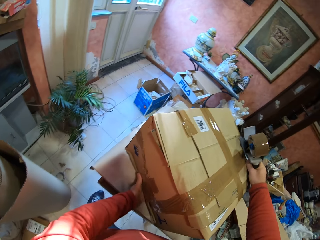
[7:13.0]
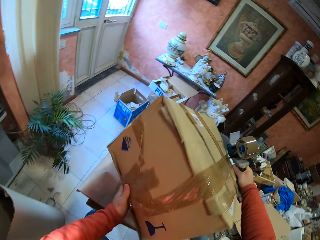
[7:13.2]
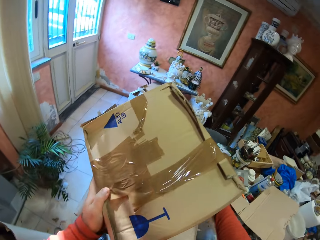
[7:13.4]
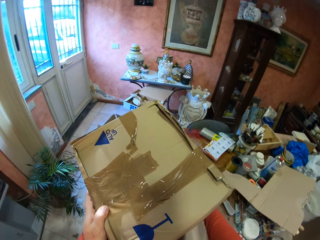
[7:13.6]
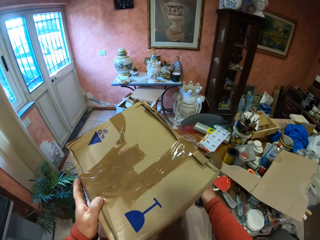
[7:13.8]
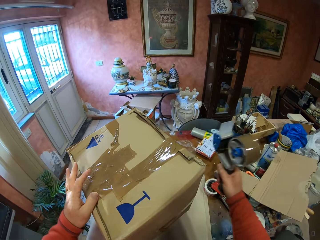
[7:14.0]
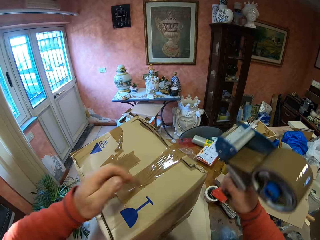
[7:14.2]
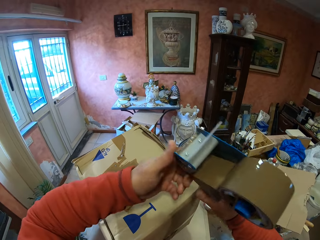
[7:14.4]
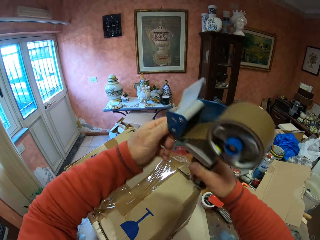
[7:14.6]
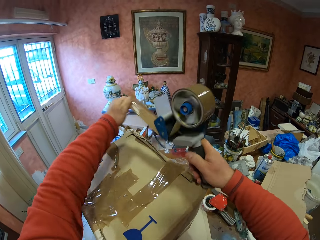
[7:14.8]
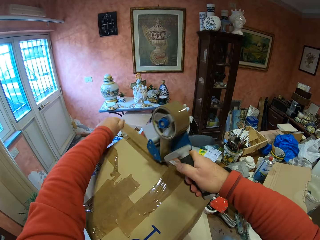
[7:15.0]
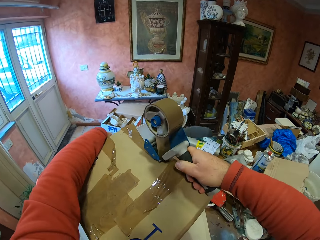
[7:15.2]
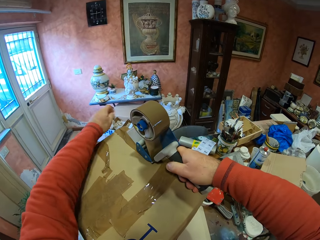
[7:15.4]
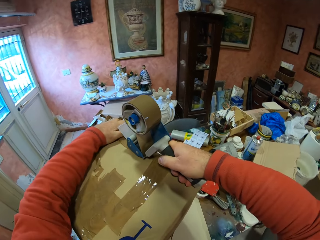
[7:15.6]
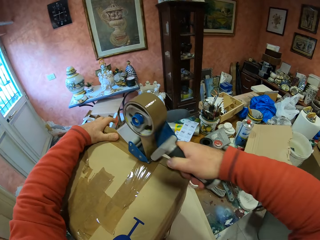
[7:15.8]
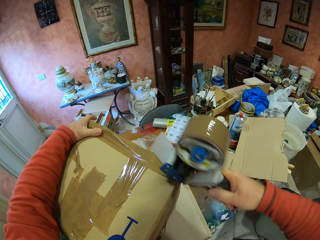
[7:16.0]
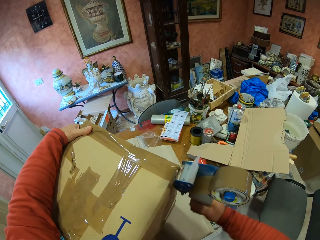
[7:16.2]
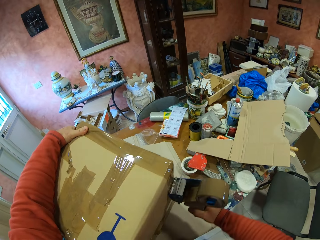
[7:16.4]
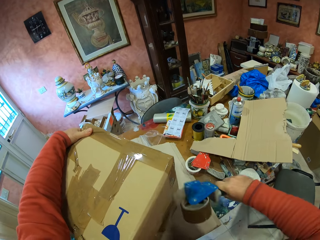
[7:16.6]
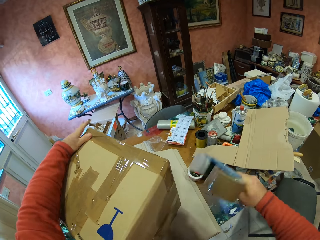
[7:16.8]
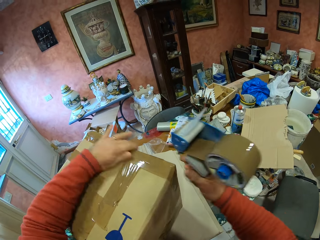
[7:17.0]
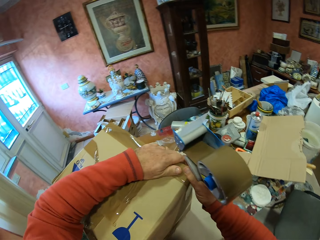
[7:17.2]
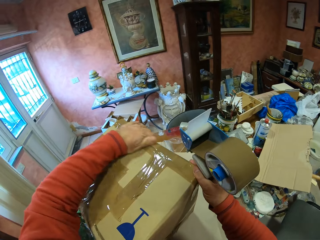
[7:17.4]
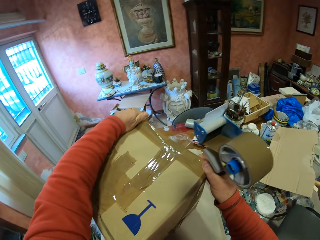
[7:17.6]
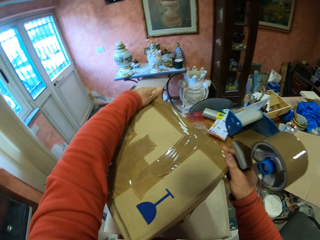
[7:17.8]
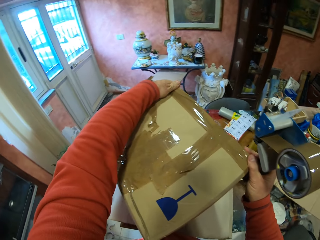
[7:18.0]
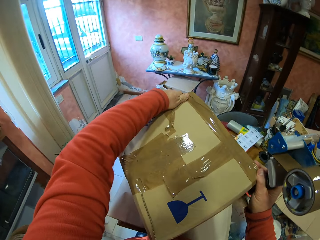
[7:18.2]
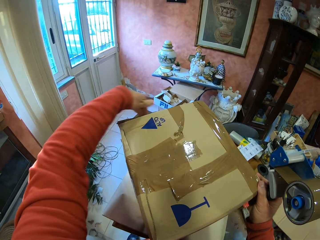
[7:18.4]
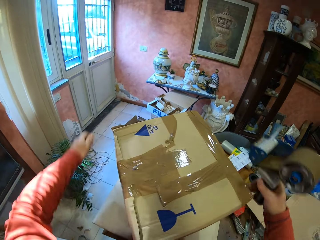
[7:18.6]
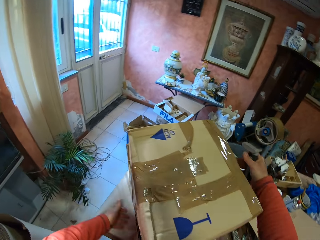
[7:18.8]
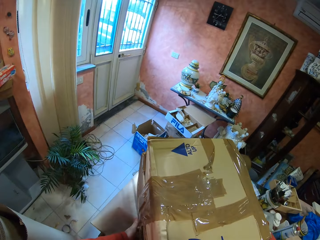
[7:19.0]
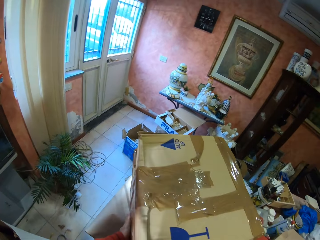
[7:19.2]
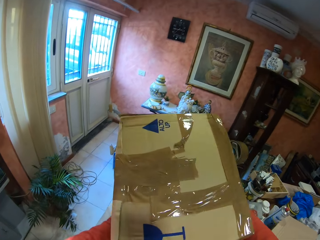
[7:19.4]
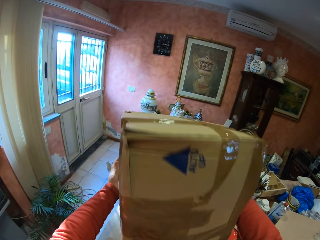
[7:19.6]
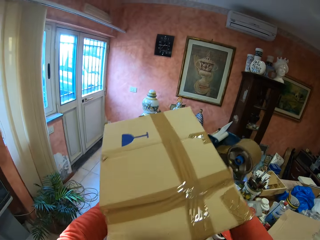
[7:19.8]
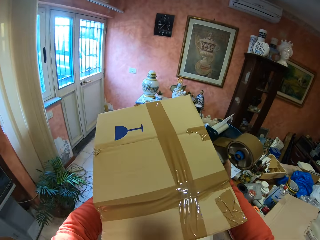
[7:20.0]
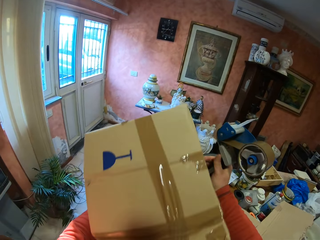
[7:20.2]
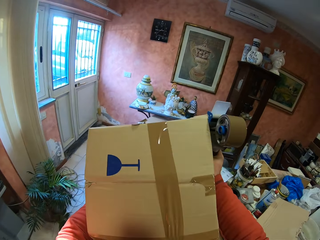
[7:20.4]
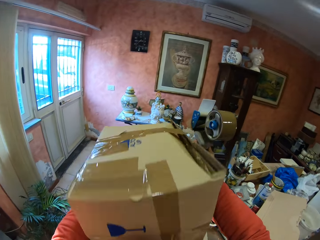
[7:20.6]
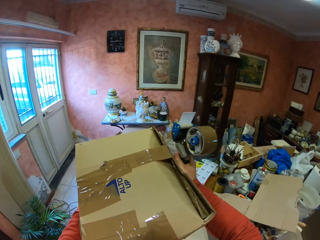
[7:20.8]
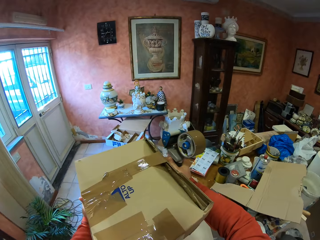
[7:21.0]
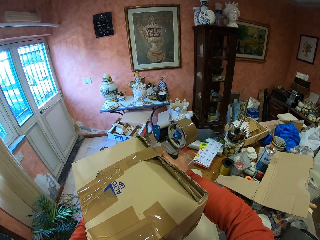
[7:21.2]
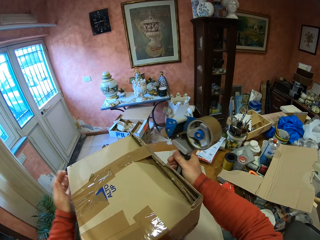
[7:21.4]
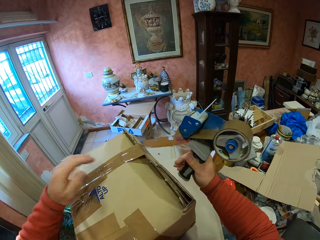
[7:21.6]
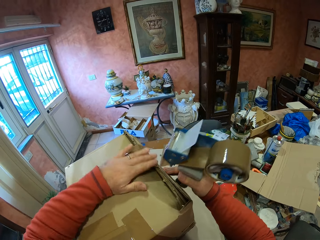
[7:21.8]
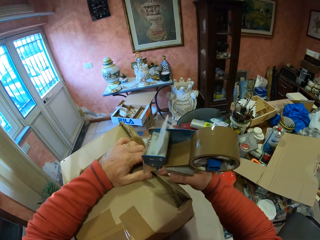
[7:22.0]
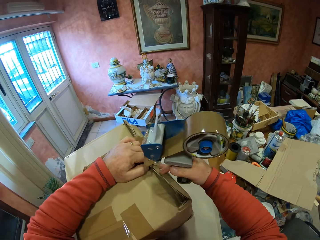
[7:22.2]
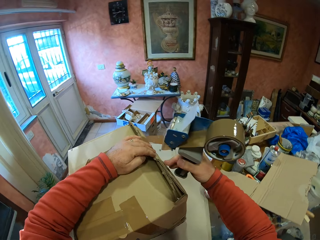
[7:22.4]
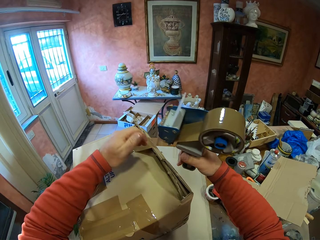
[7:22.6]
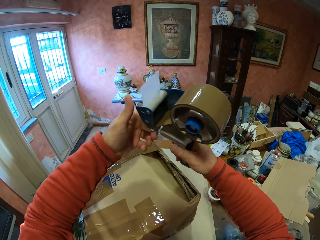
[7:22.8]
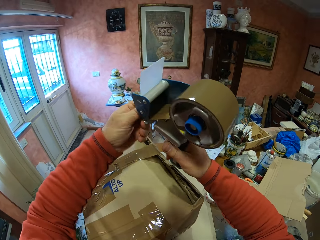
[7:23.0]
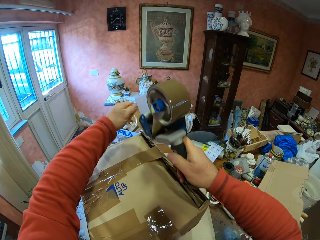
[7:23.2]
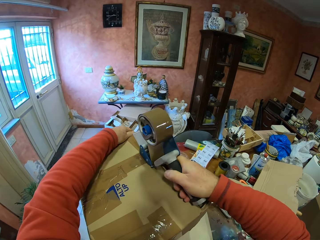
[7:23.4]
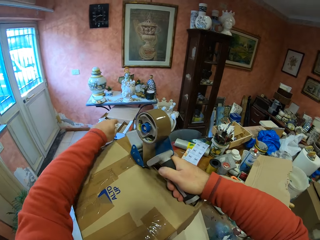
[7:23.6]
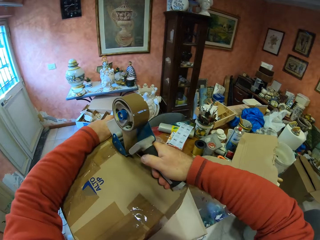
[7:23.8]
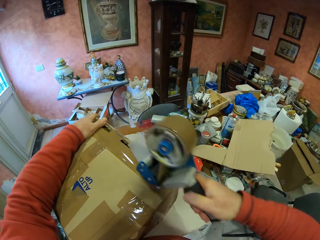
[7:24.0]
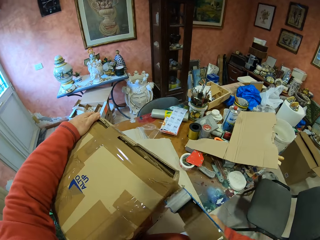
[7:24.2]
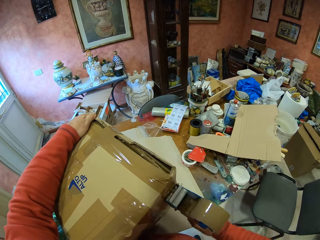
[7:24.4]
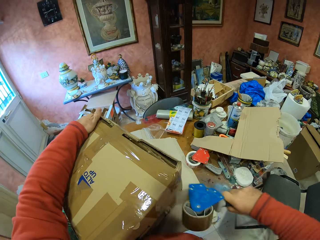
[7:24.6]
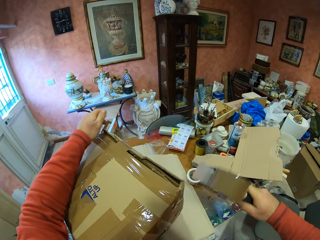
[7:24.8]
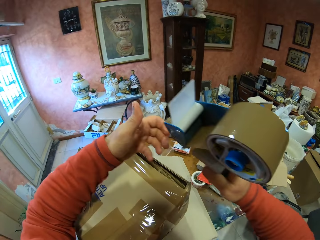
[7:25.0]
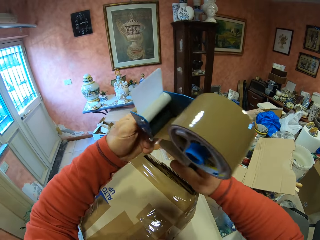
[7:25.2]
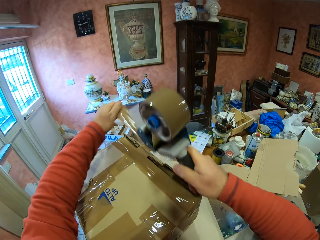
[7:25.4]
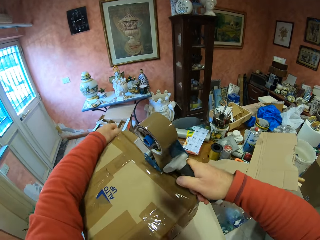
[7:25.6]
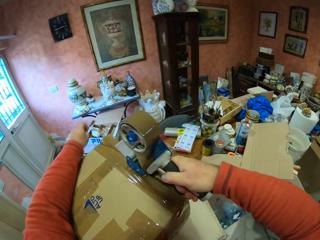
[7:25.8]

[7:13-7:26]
The camera wearer turns the box. They put the sellotape on the box with the hand sellotape dispenser. They turn the carton box. They put the sellotape on the box with the hand sellotape dispenser.

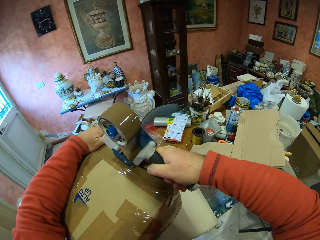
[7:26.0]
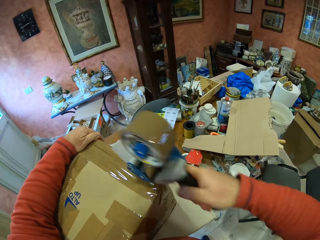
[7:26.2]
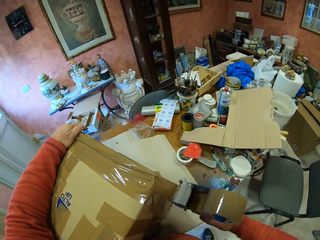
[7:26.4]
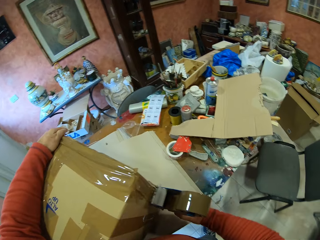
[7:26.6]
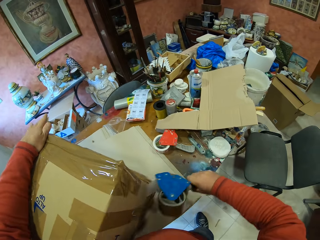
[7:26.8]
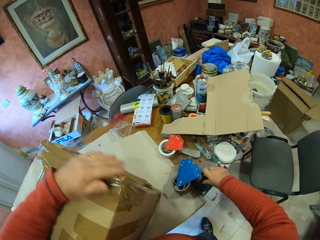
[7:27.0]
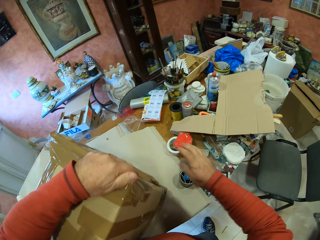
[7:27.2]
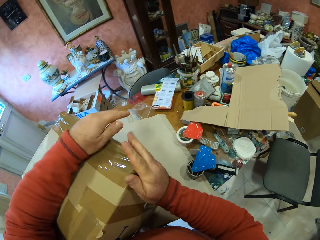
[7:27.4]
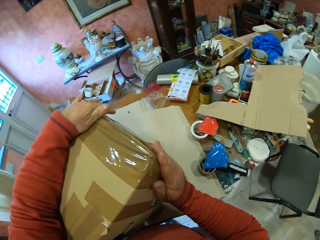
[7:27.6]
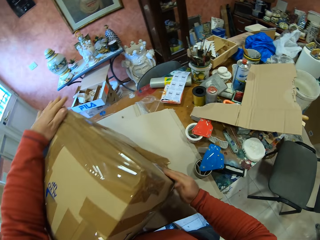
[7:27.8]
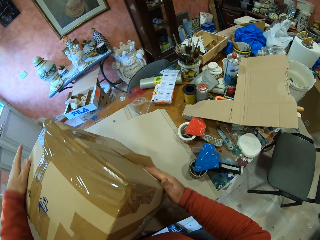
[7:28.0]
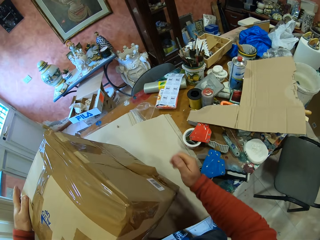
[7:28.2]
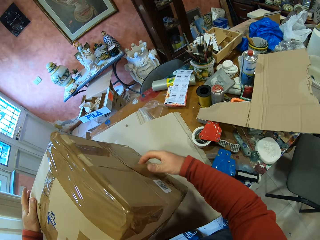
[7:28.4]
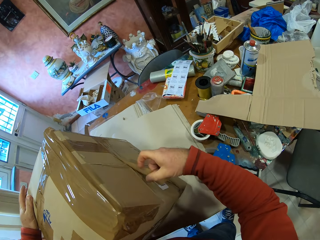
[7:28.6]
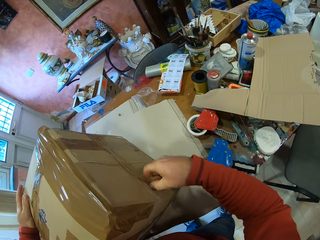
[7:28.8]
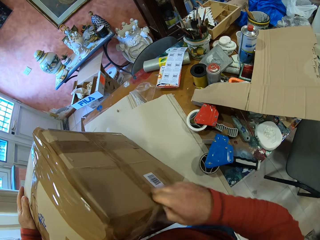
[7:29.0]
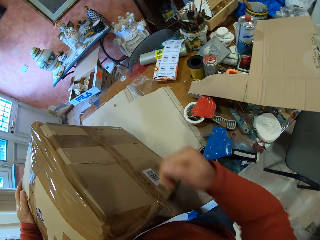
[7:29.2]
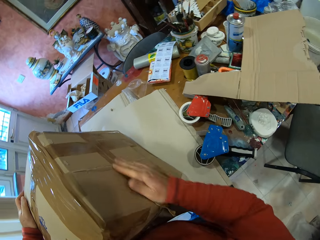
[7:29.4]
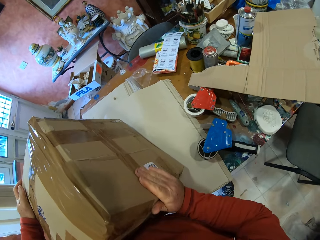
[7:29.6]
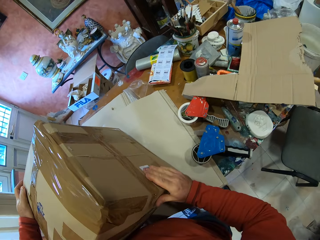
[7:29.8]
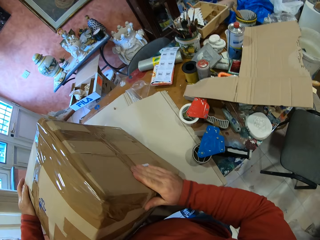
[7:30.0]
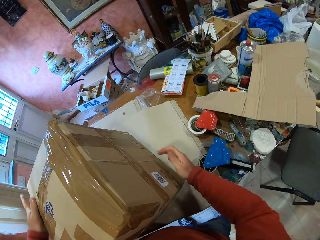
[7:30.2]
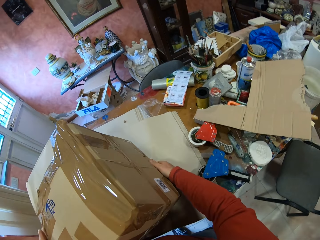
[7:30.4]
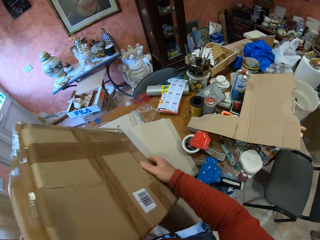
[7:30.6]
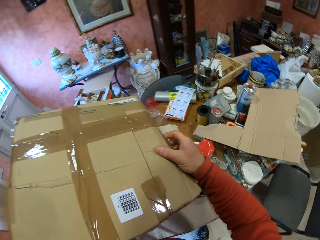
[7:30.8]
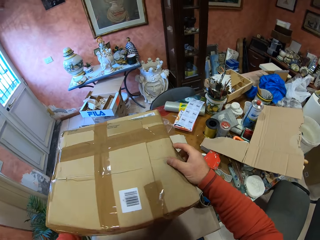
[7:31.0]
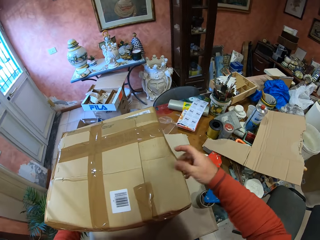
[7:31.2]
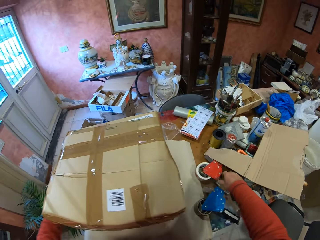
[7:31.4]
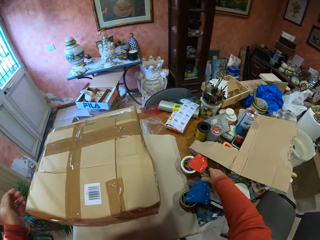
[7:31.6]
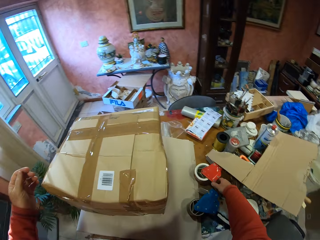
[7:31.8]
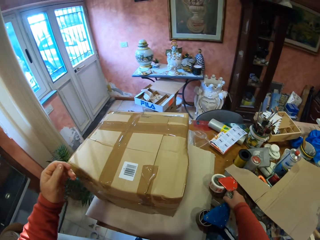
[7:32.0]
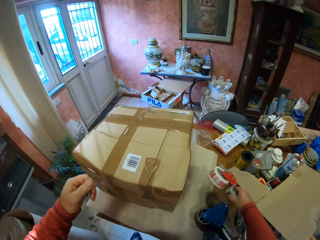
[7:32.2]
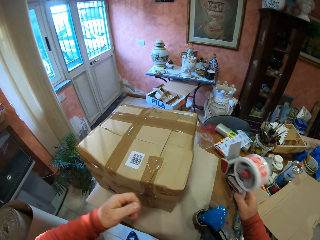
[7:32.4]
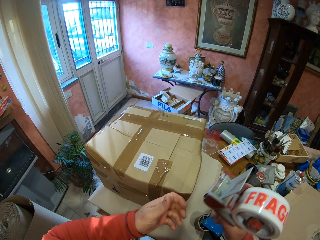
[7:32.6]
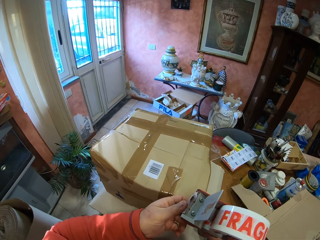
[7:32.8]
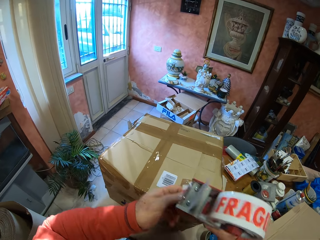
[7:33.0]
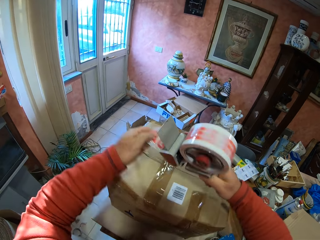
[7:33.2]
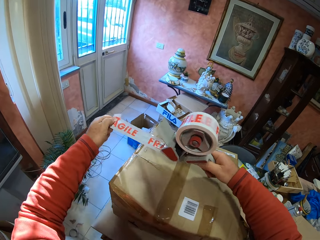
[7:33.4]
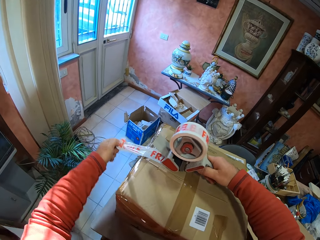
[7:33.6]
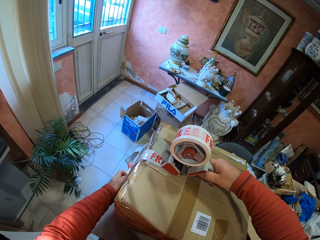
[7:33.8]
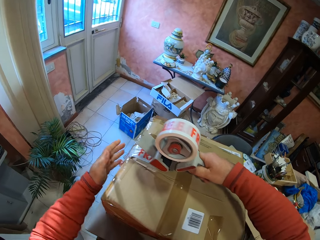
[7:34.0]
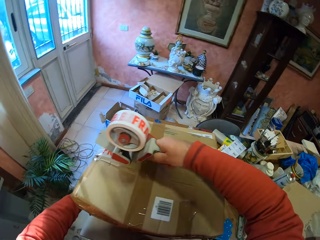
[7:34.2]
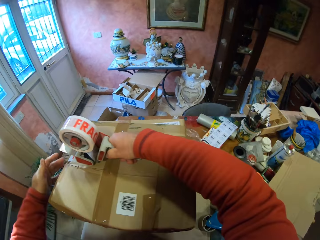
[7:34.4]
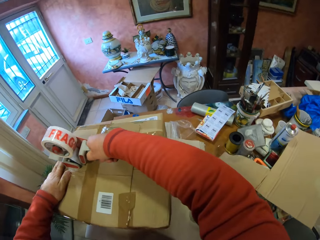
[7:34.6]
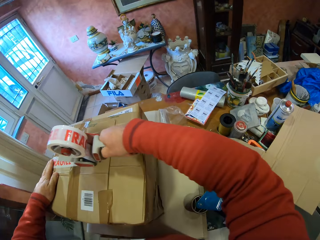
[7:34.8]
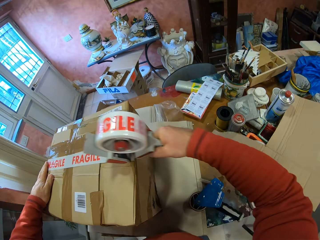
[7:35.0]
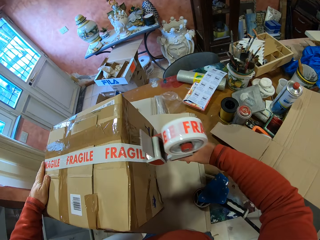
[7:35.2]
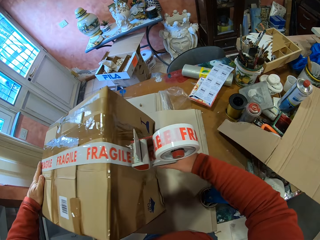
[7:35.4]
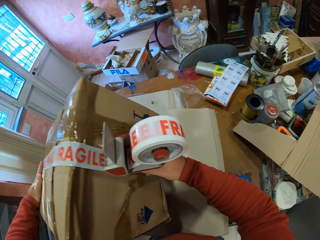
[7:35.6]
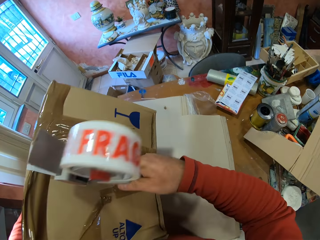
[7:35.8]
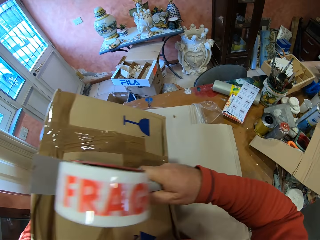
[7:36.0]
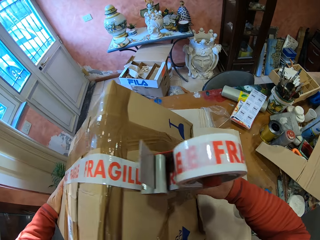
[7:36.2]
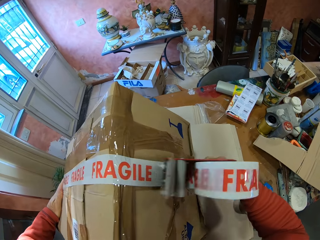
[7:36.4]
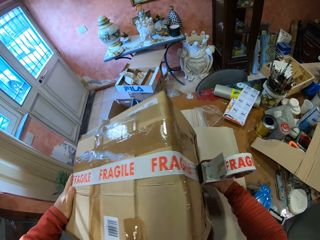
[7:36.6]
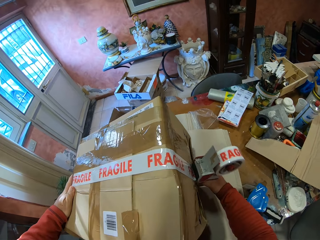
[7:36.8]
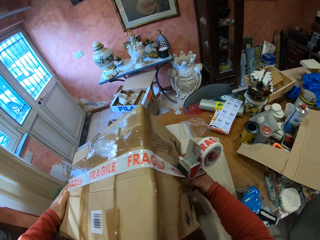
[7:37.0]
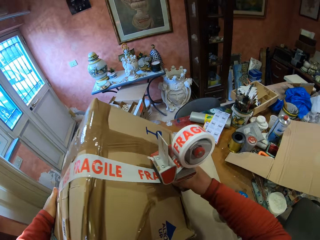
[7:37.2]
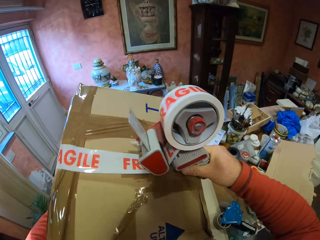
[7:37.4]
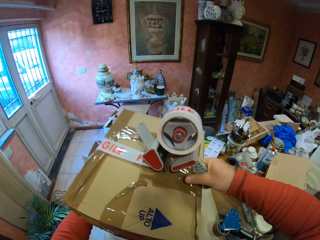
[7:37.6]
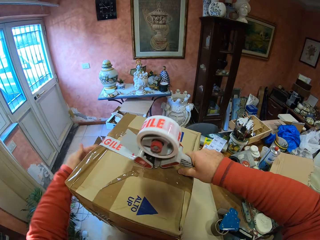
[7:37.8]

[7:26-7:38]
The camera wearer places the handheld tape dispenser on the table. He touches the tape with his hands. He turns the carton box. He picks up the handheld tape dispenser or branding packaging tape on the table. He pulls the tape with his left hand. He puts the branding packaging tape on the box.
